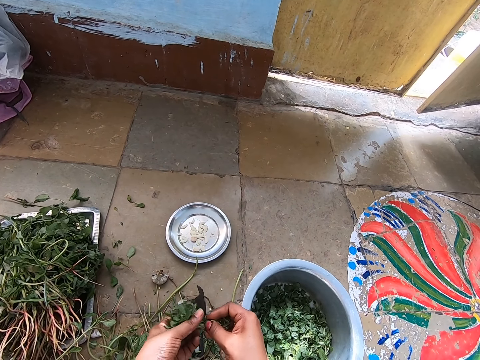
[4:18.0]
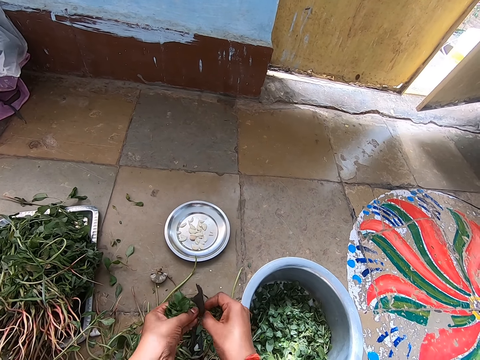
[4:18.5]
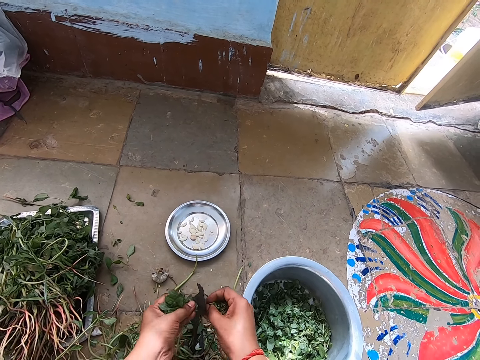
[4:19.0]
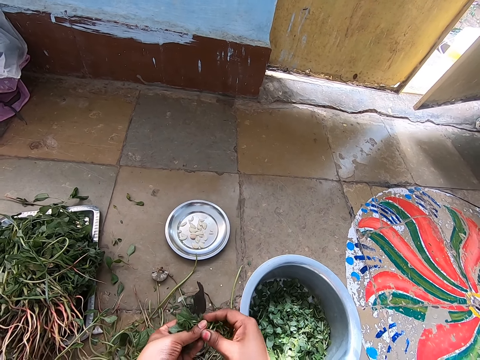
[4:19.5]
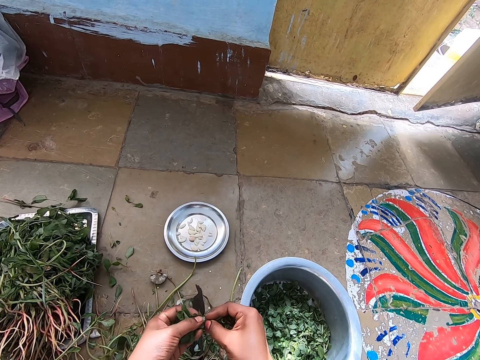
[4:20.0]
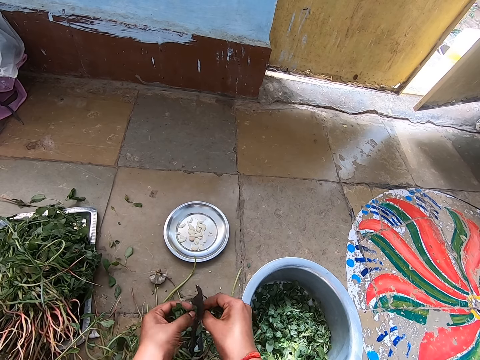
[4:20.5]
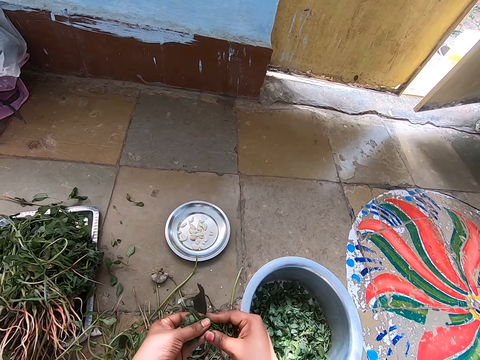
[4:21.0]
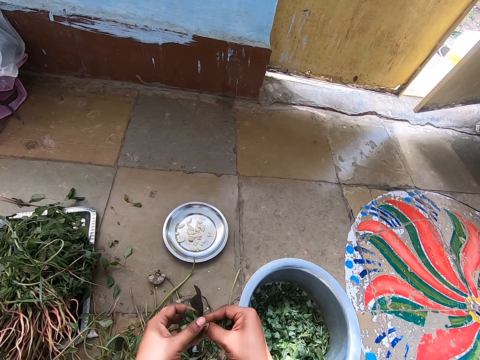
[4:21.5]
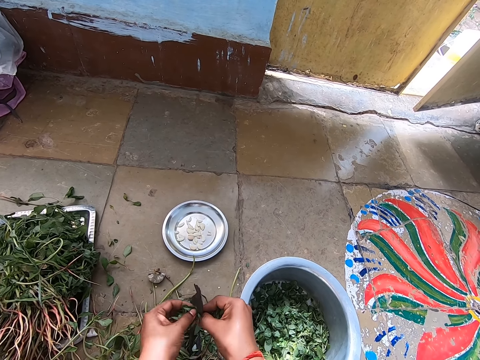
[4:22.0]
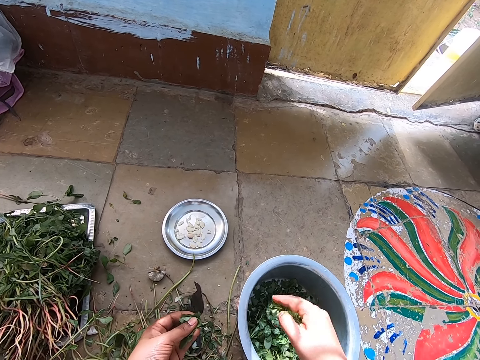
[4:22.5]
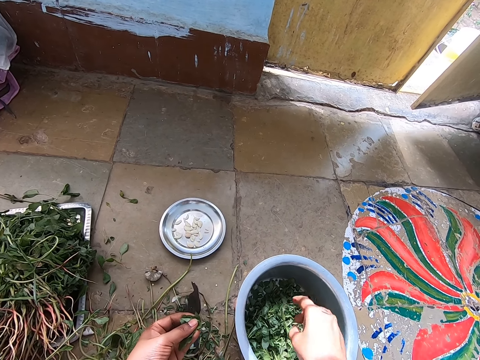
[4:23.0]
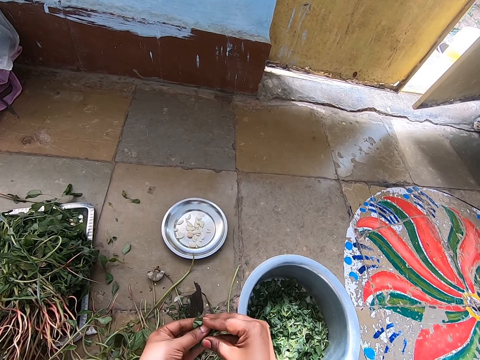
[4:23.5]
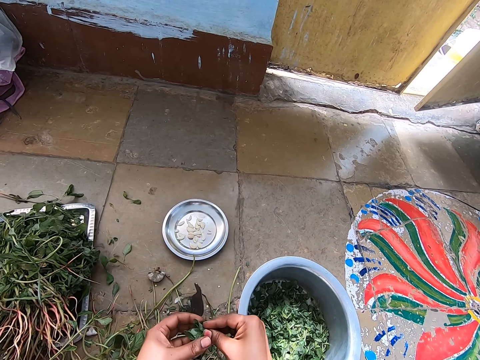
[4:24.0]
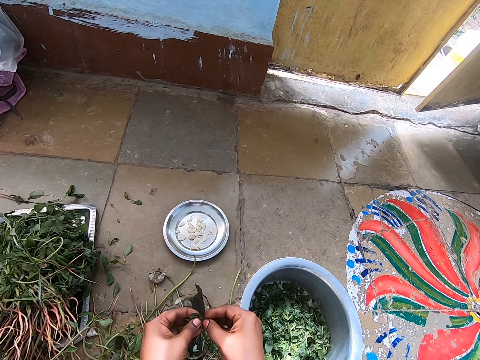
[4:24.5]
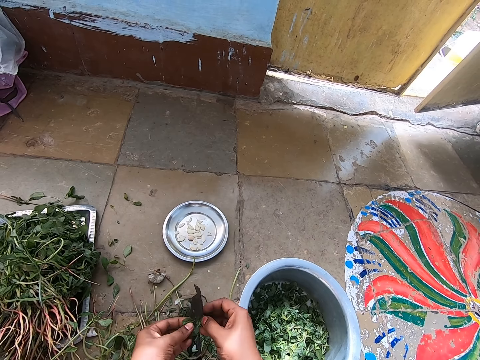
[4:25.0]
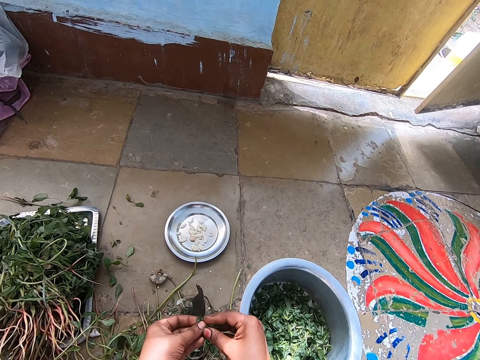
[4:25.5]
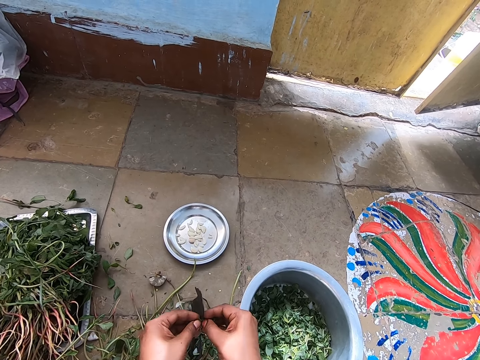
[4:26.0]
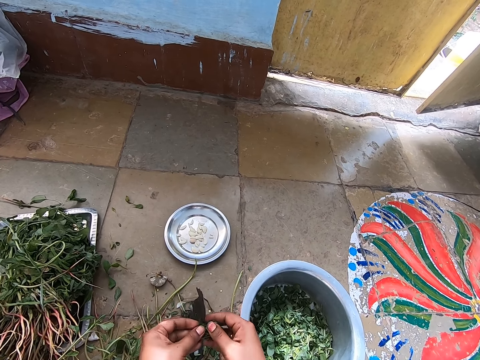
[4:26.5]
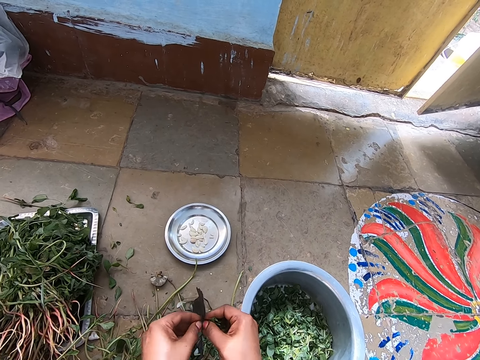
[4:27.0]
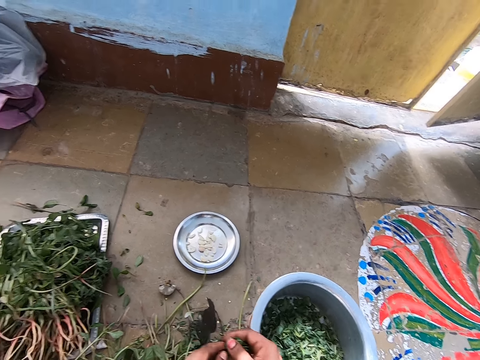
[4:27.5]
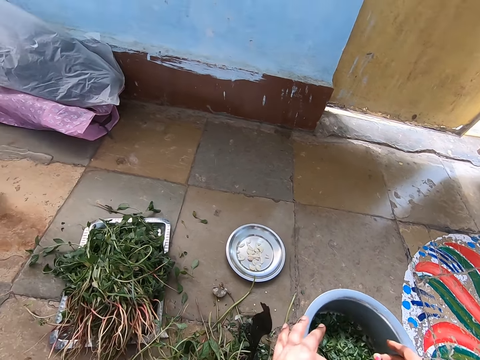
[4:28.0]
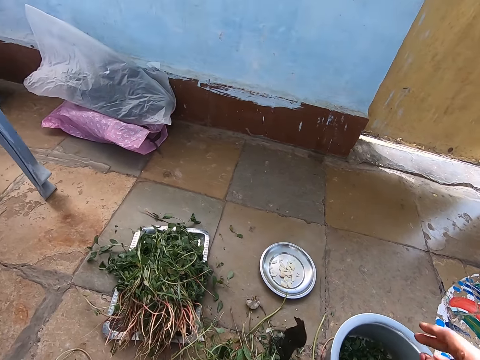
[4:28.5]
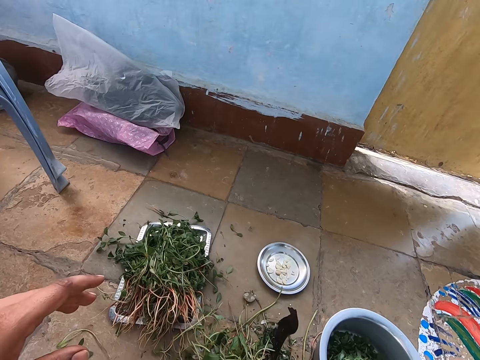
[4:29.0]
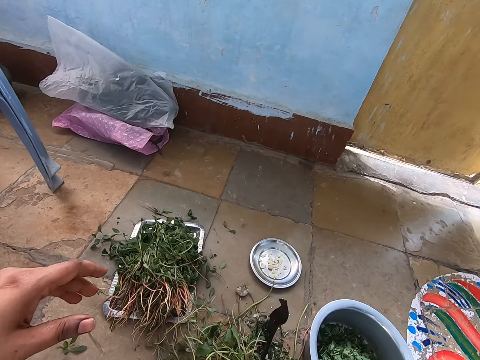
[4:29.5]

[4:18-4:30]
The camera wearer adjusts vegetables on a knife. She cuts the vegetables with the knife. She pours the vegetable in her right hand into the bowl of vegetable on the floor. She cuts the vegetable in her hands on the traditional vegetable cutter on the floor. She pours the vegetable in her hands into the bowl of vegetable on the floor. She looks around a verandah.
